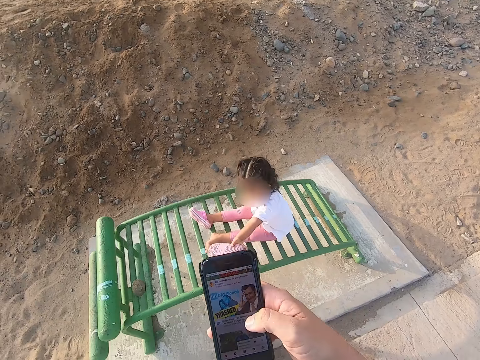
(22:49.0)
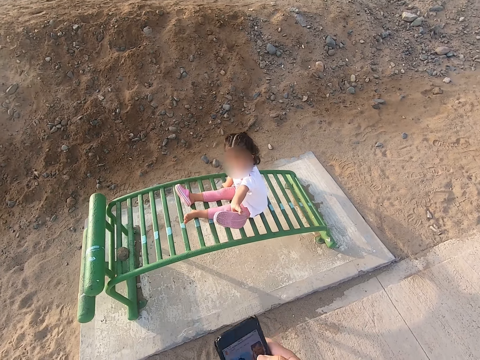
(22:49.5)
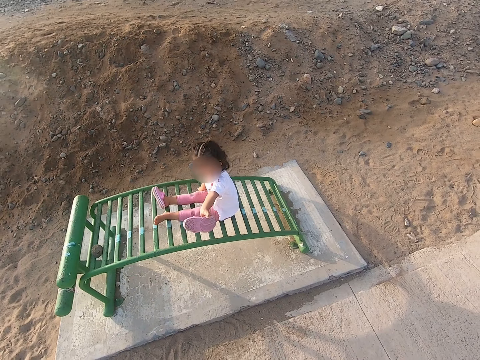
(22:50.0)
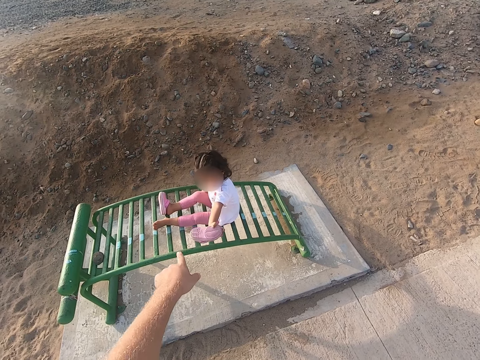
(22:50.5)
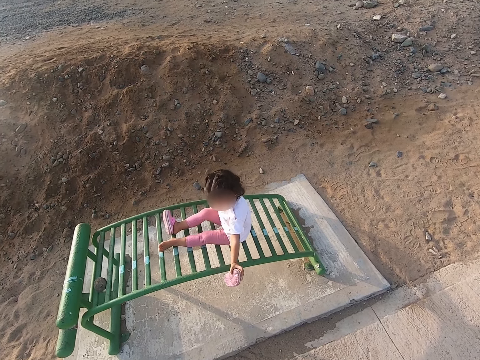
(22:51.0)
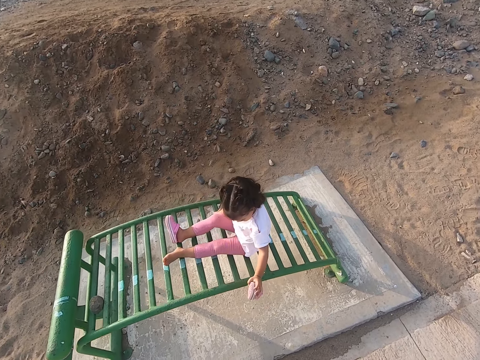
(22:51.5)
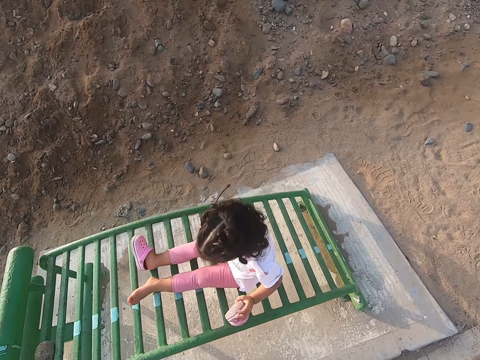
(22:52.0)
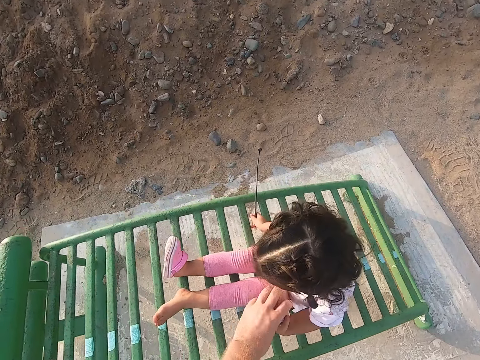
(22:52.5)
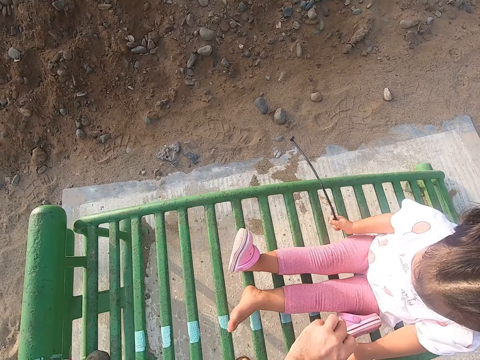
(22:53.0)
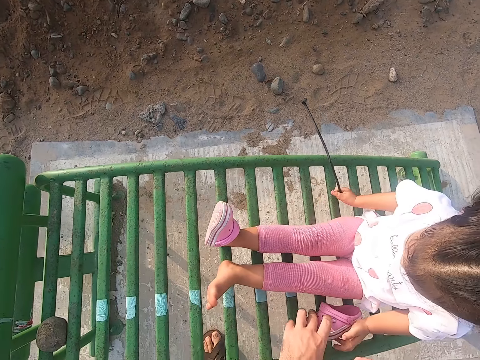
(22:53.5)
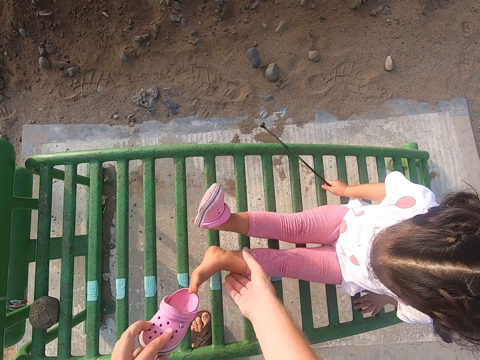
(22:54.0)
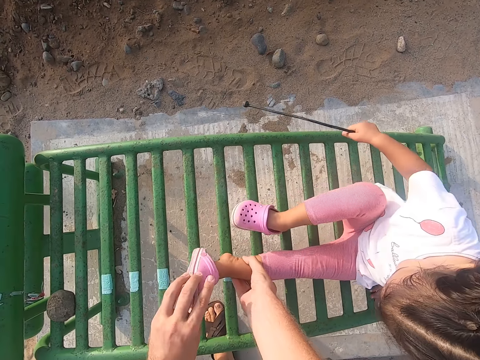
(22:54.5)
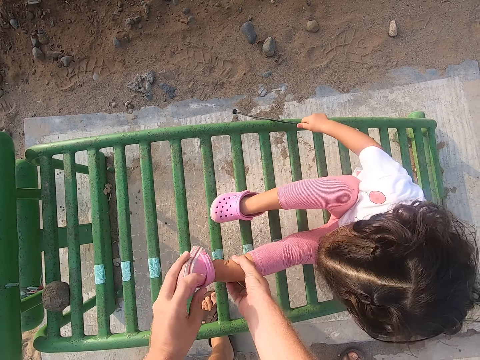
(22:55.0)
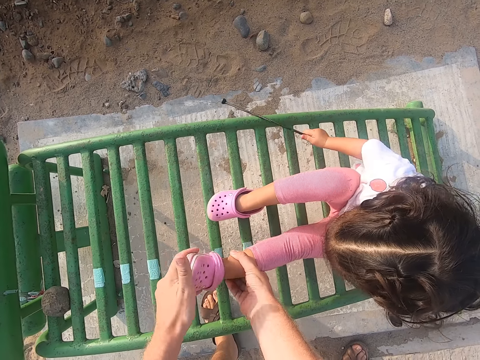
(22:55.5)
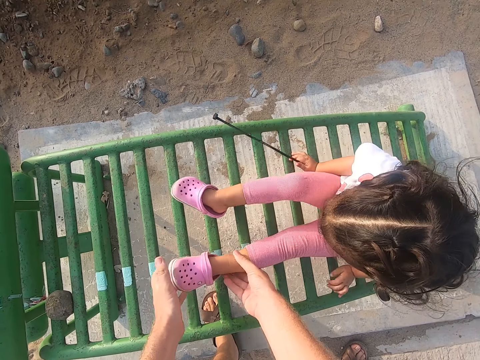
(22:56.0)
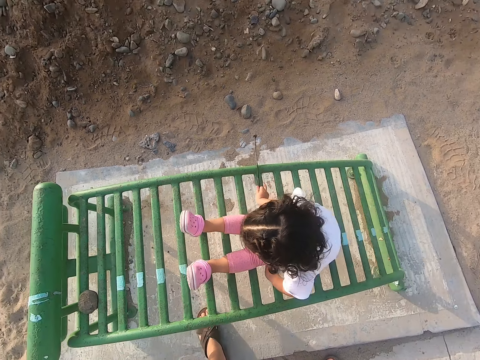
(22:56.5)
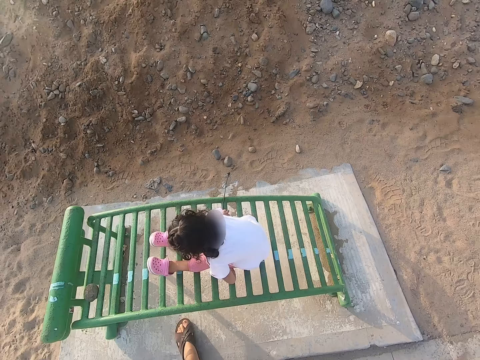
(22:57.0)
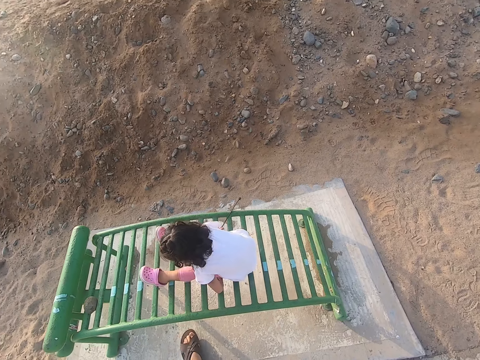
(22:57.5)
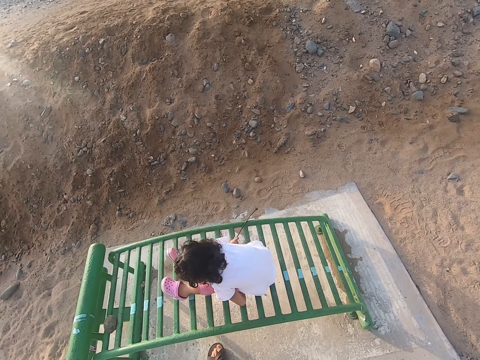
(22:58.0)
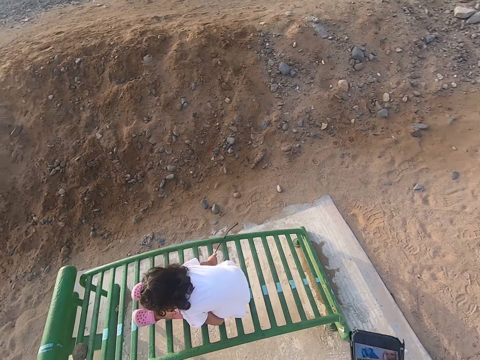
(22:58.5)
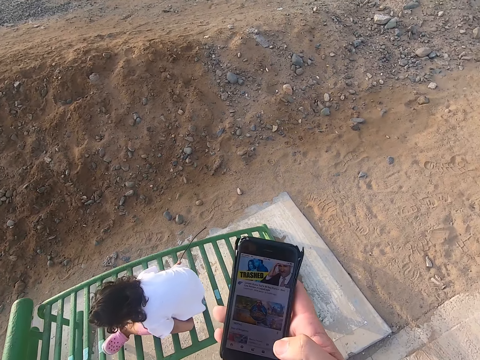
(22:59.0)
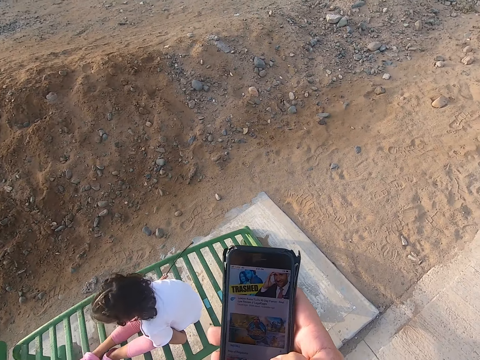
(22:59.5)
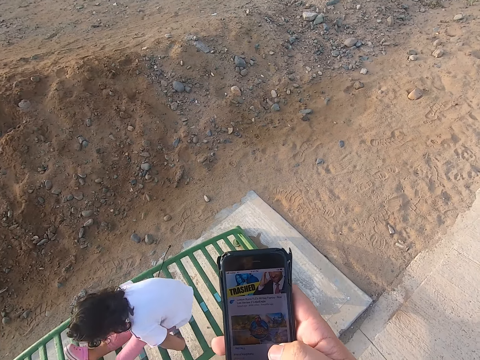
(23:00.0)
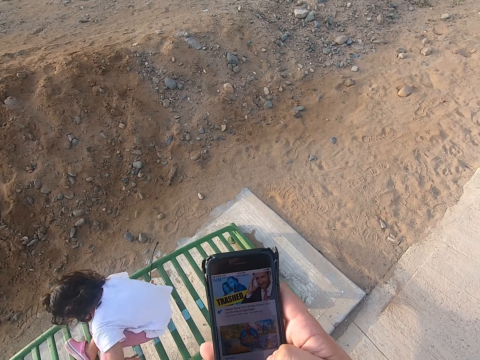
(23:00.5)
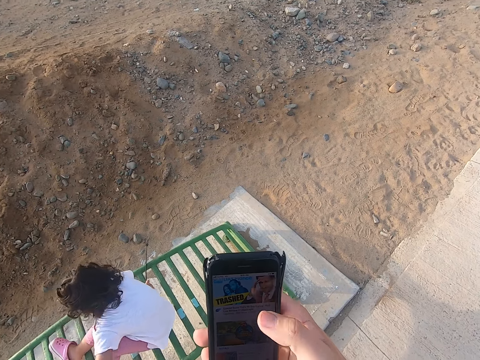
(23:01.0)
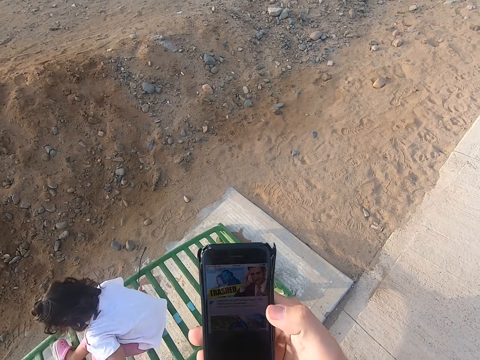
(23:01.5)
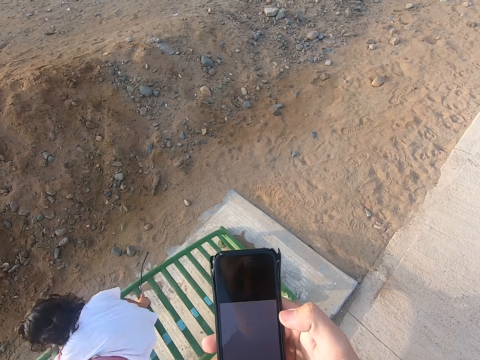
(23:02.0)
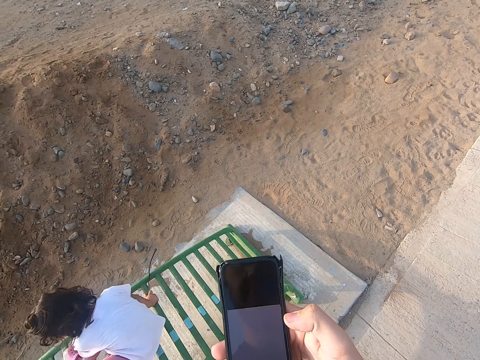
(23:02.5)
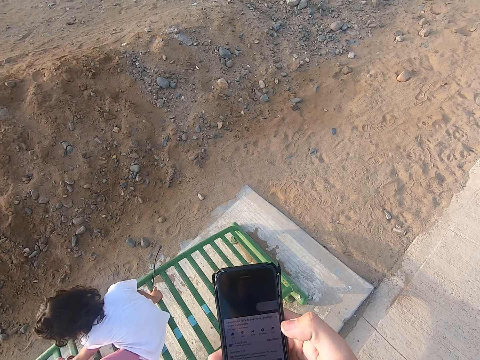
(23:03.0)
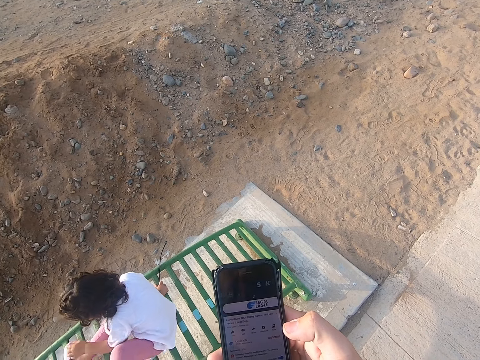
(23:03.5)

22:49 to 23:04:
A girl holds footwear. The camera wearer points at the footwear. They take the footwear from the girl. They help the girl. They fit the footwear to the girl. They look at the girl. They press the phone.

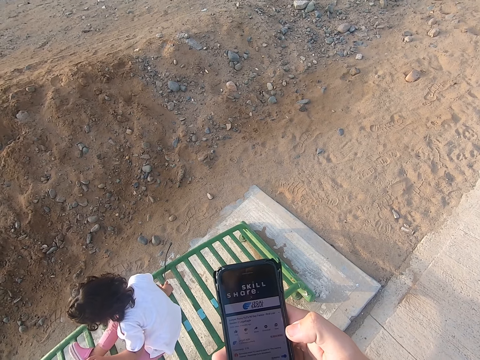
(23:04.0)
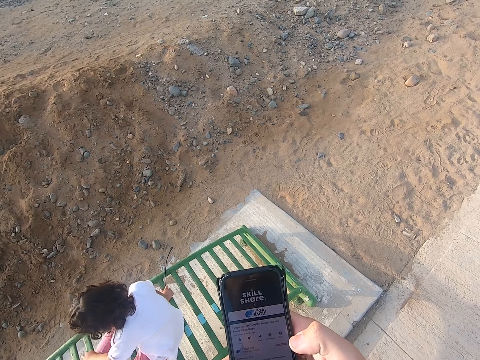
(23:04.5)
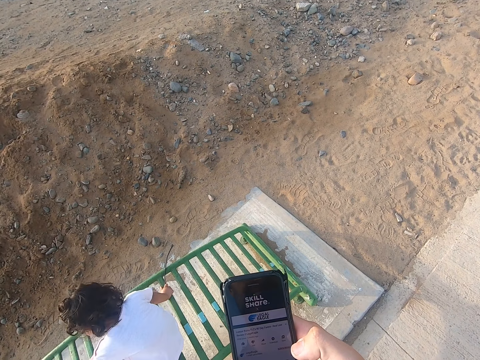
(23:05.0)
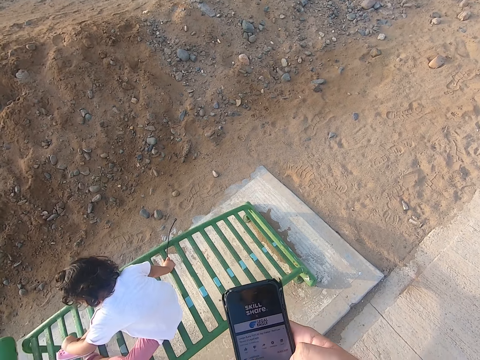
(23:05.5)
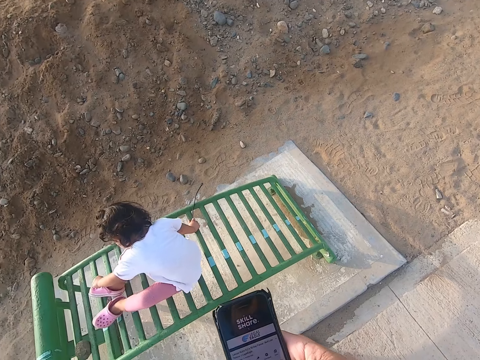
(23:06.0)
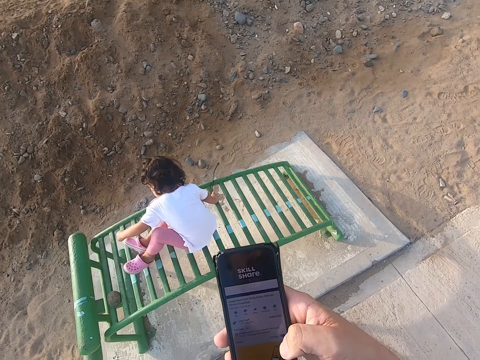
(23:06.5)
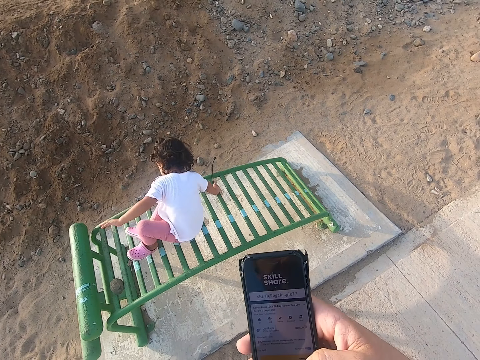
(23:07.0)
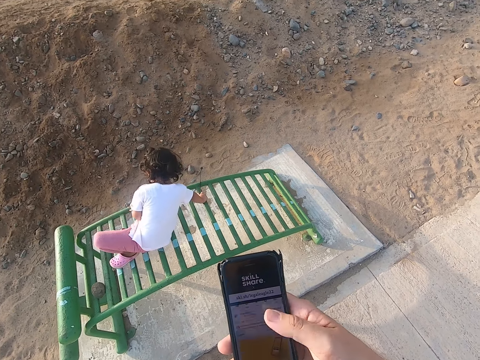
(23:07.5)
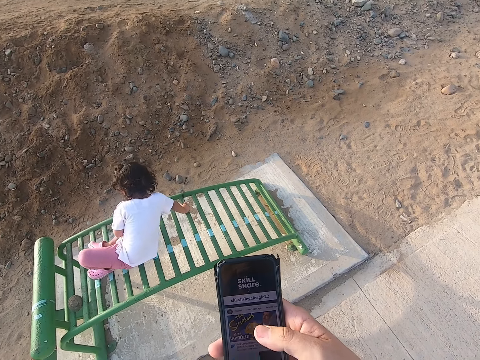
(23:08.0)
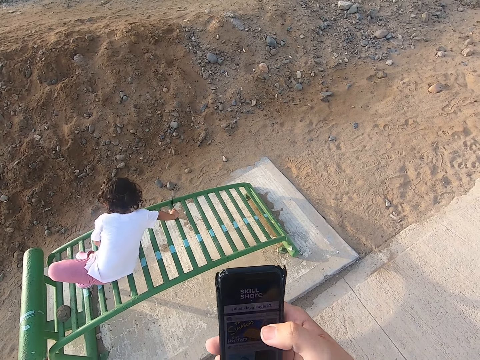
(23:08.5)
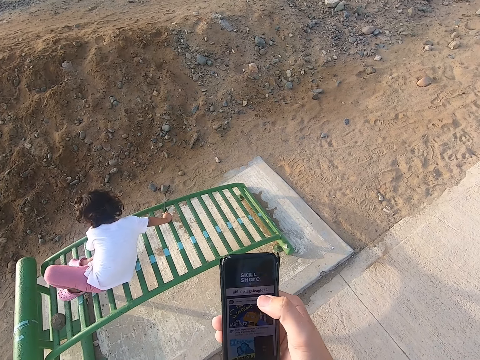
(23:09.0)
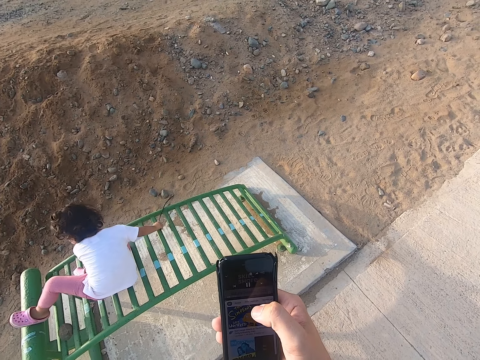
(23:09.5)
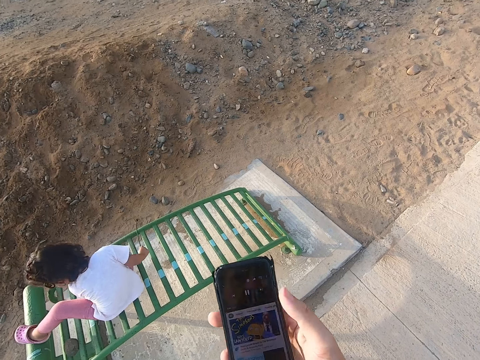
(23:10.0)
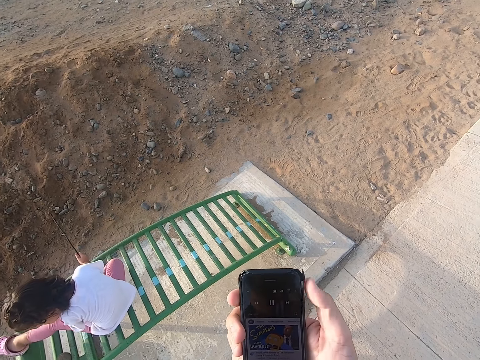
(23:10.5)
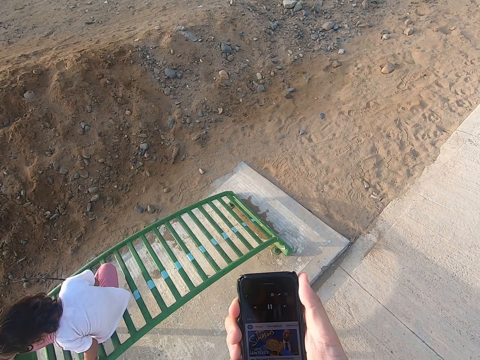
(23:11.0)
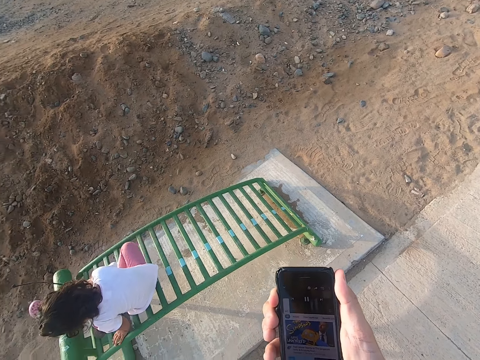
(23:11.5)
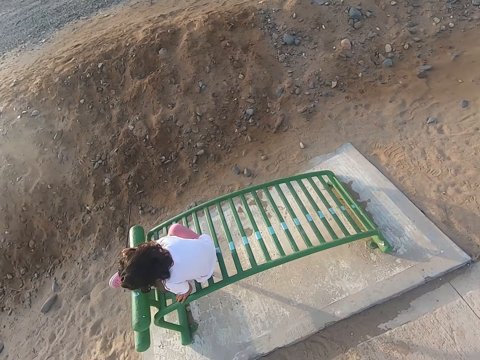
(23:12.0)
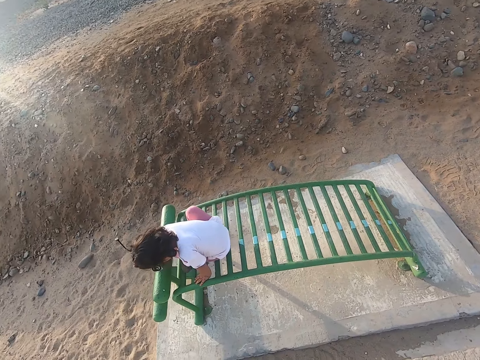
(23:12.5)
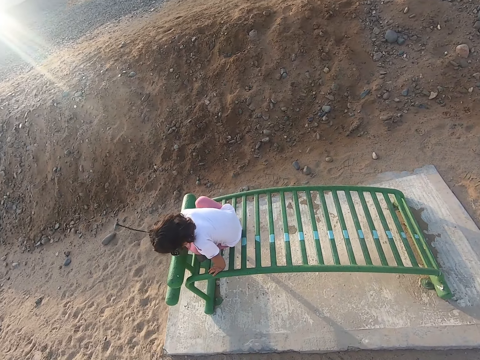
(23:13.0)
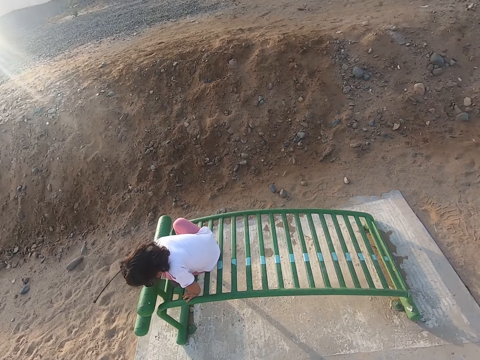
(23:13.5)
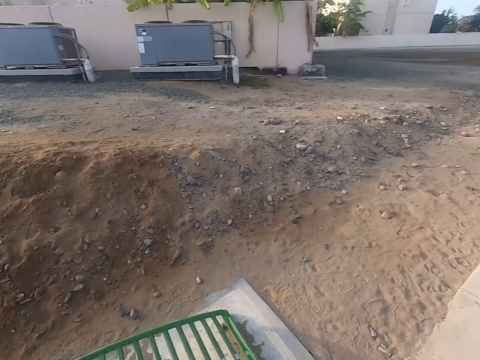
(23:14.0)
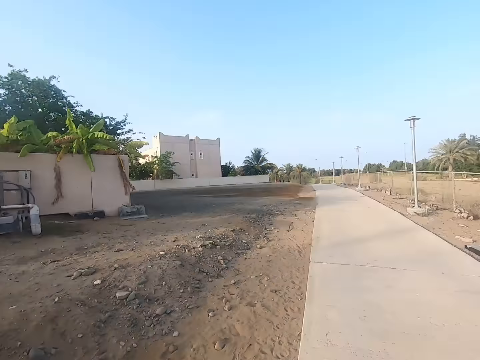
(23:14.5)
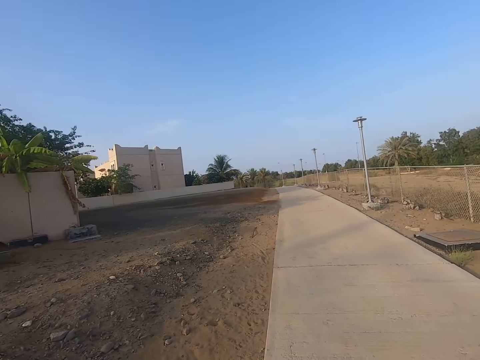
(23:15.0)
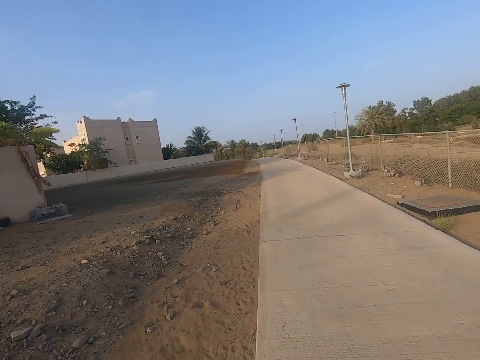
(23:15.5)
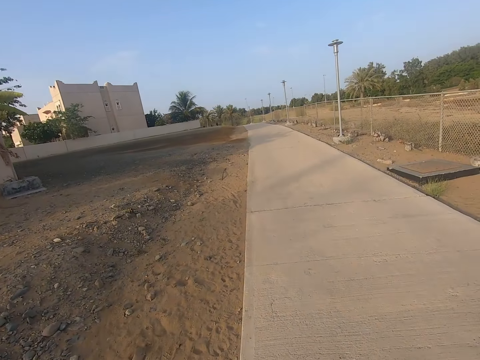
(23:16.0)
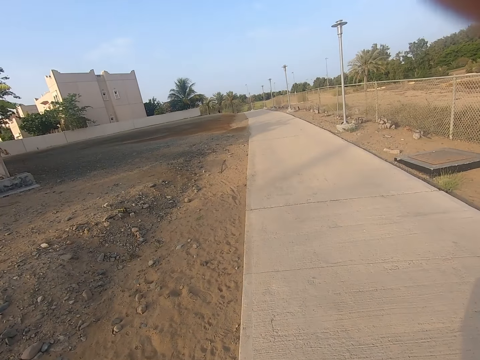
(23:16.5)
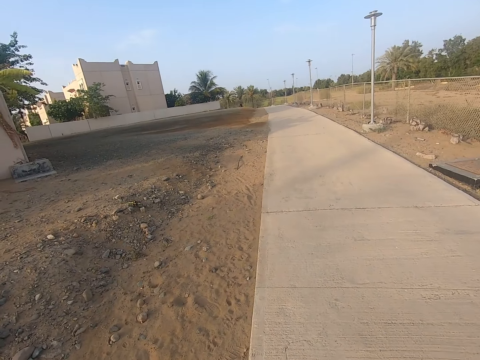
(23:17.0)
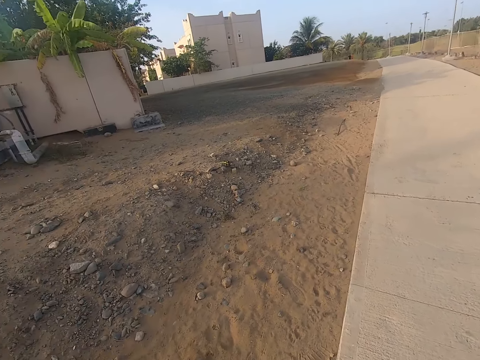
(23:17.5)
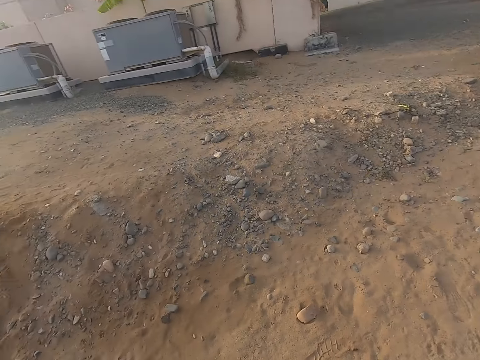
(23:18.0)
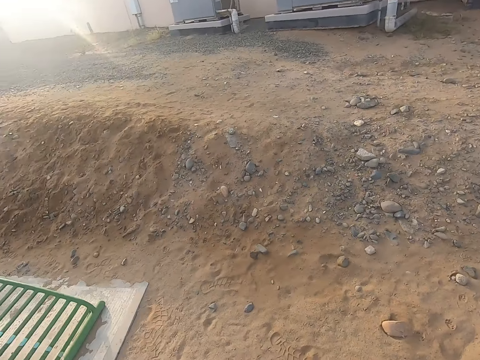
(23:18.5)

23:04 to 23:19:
The camera wearer closes the phone. They move the camera around.
